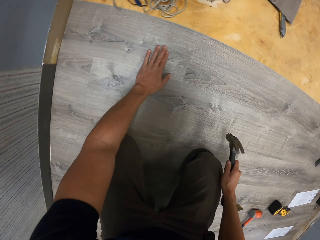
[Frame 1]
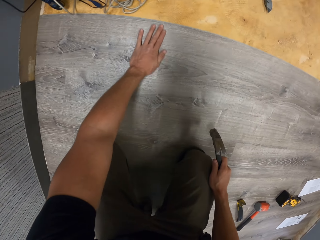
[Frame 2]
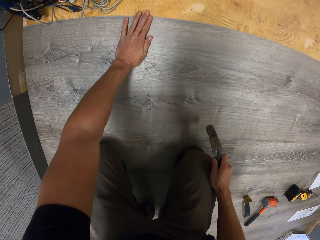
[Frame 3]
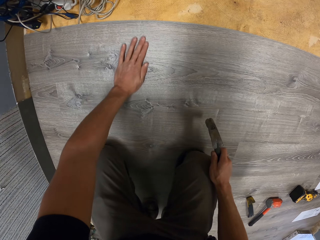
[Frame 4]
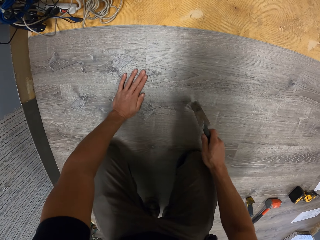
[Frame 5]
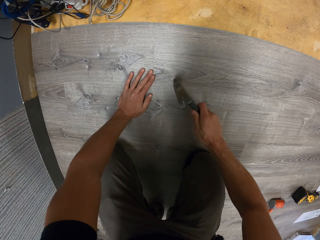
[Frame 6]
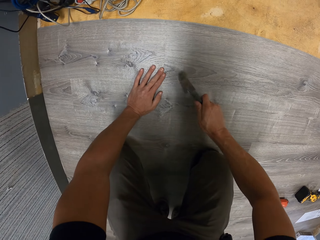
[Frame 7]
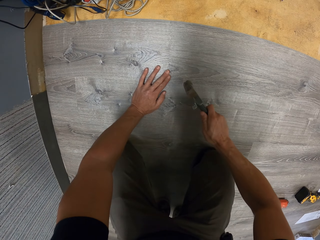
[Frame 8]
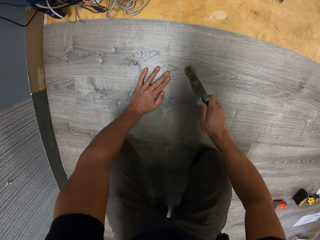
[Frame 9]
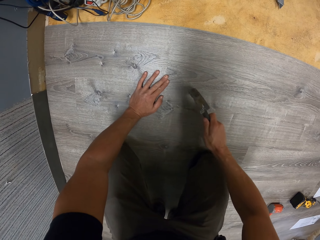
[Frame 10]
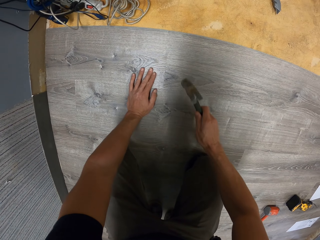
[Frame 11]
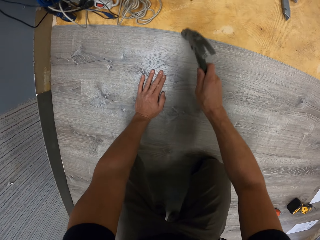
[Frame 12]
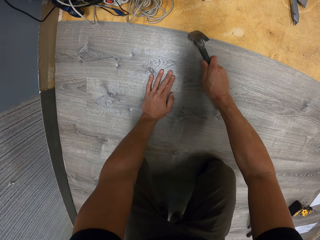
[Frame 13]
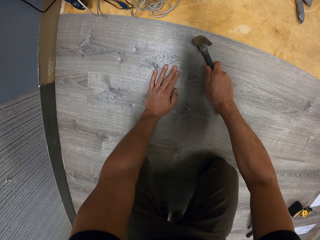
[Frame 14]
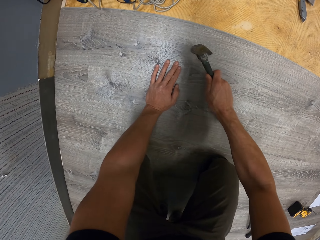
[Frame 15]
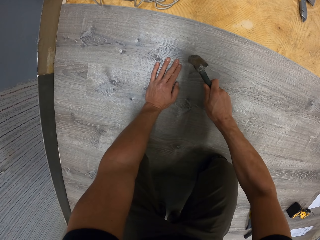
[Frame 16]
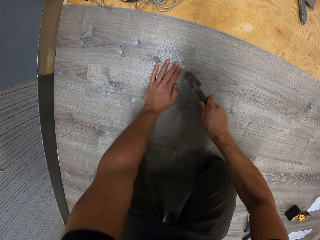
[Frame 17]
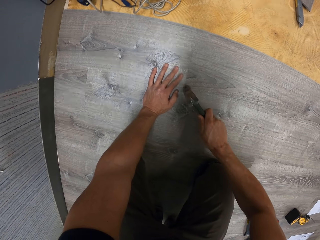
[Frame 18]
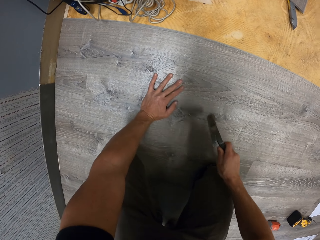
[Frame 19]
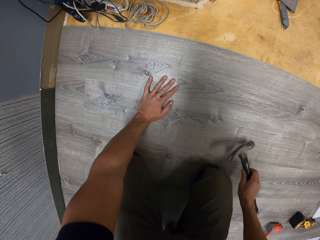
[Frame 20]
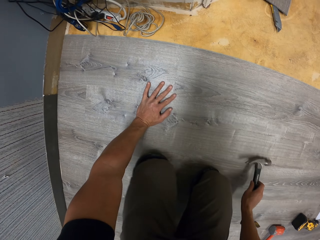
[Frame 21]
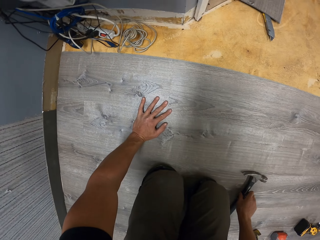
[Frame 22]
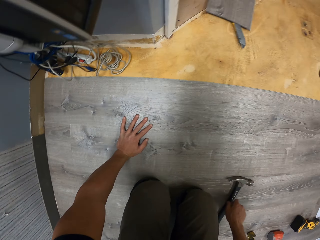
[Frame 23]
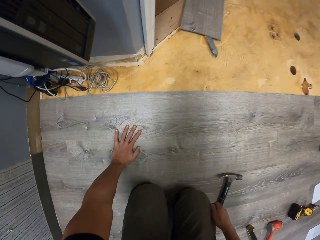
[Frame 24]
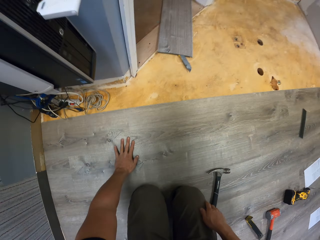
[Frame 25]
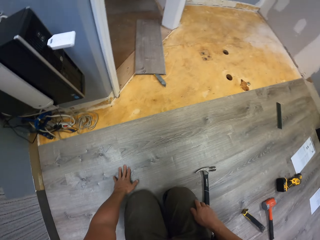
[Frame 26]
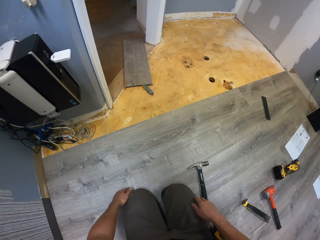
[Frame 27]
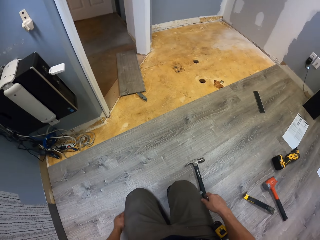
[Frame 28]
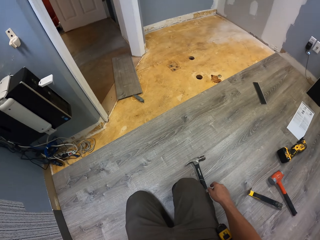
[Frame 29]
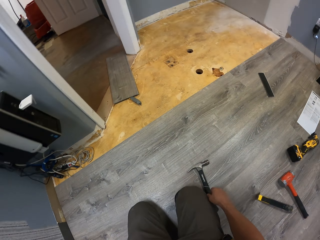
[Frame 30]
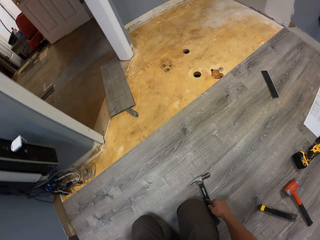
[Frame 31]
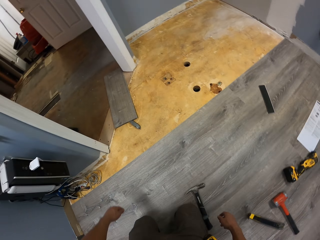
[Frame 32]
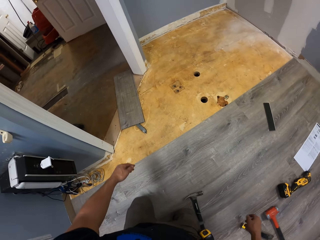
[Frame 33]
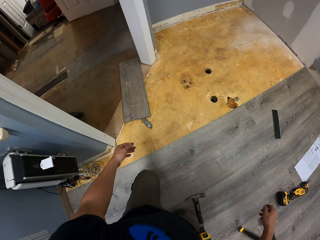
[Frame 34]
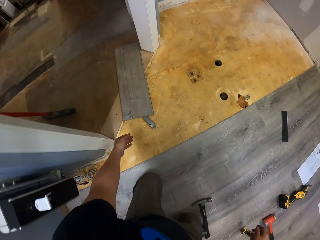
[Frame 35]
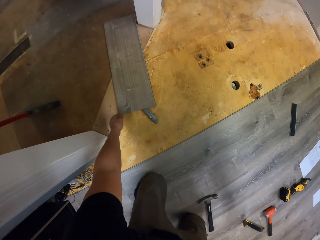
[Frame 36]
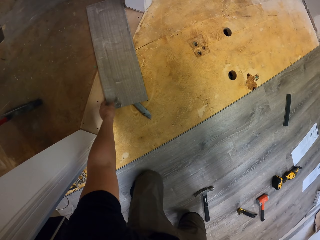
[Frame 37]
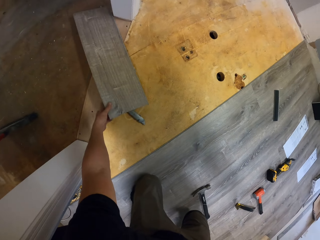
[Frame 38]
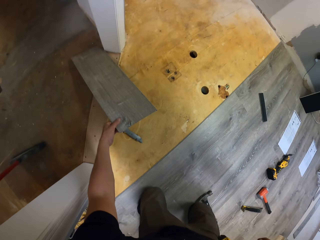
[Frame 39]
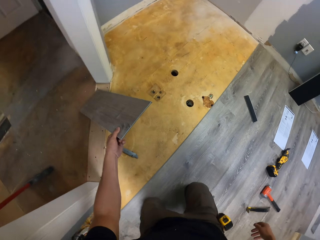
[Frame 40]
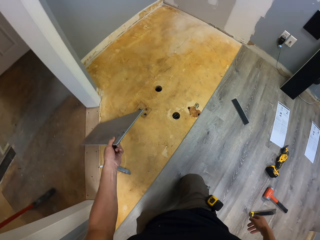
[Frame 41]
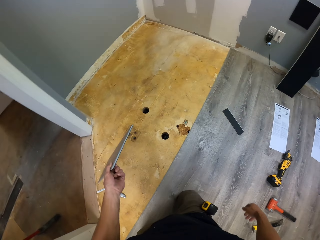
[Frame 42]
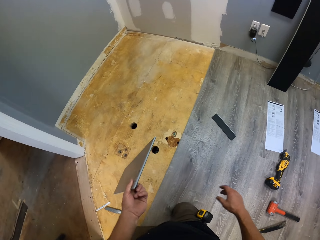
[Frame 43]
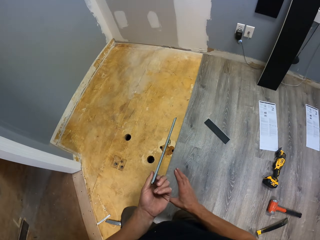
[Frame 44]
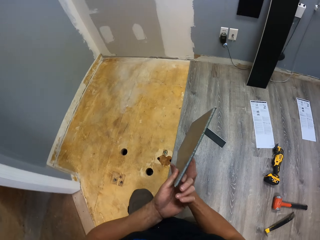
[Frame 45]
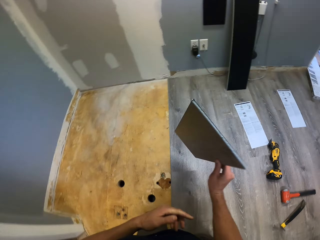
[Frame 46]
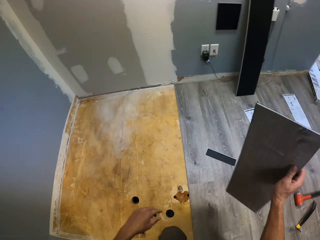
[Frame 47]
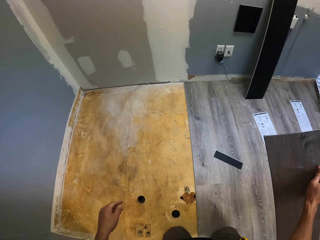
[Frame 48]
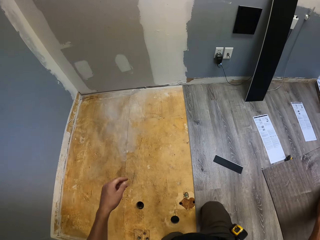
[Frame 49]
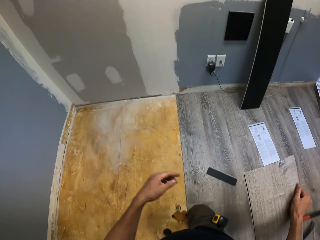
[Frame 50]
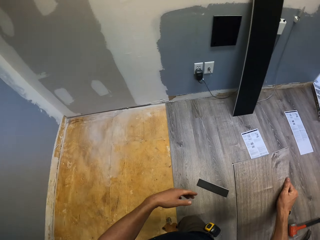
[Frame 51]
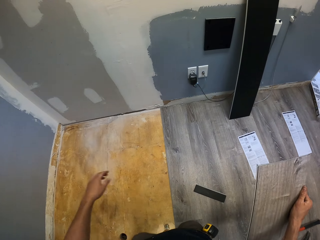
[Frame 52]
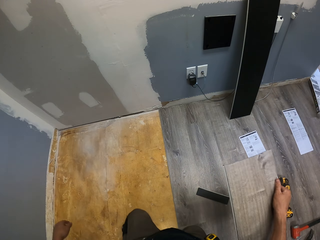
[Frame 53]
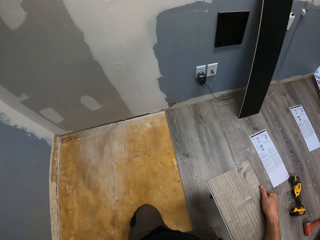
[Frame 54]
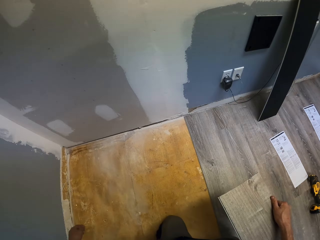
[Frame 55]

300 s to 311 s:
The camera wearer hits the vinyl flooring or wood tile on the floor with a hammer. They put the hammer on the floor with the right hand. They drop the hammer. They look around. They move with the knees. They pick the vinyl flooring with the left hand. They move with the knees. They hold the wood tile on the right hand. They move around.

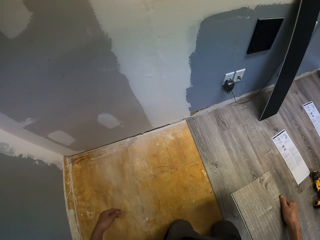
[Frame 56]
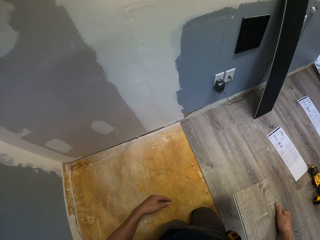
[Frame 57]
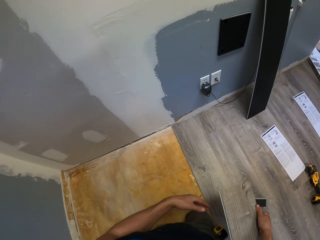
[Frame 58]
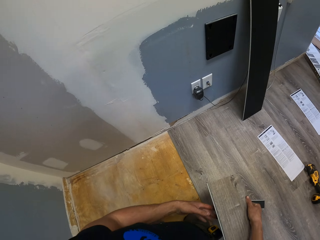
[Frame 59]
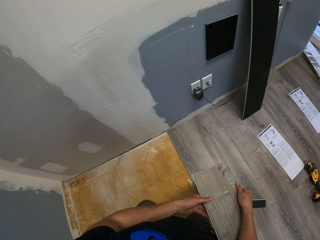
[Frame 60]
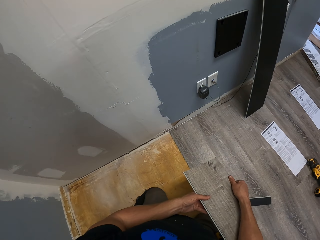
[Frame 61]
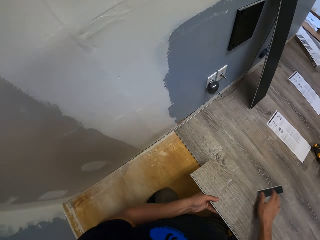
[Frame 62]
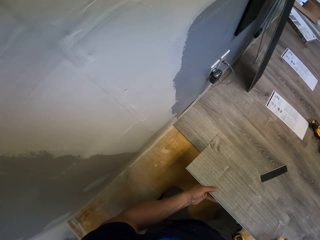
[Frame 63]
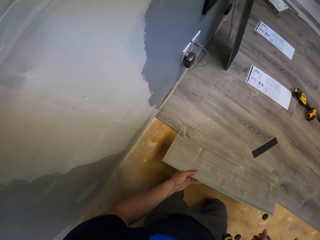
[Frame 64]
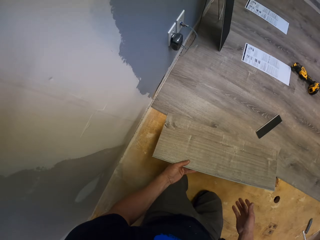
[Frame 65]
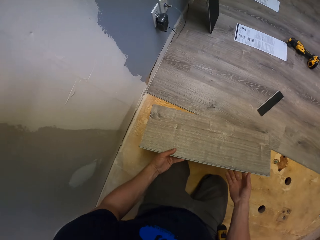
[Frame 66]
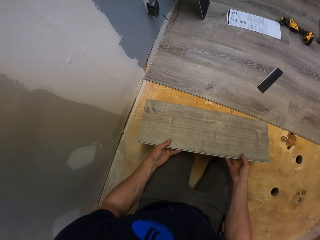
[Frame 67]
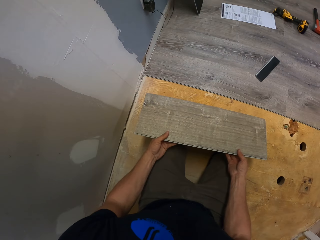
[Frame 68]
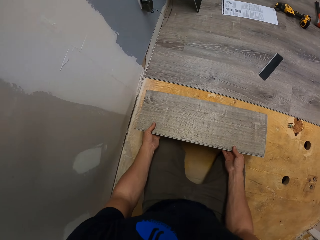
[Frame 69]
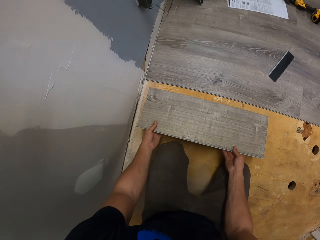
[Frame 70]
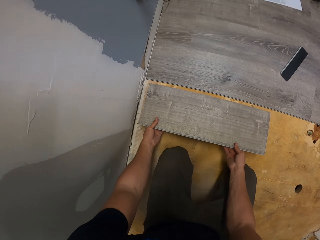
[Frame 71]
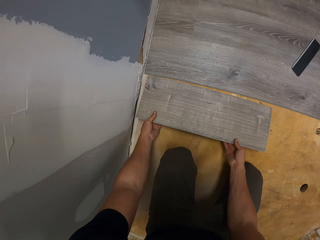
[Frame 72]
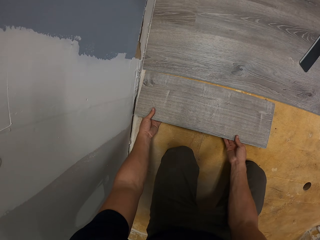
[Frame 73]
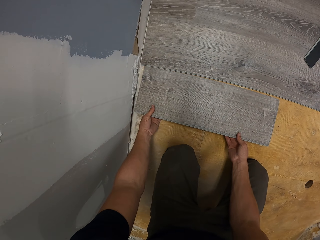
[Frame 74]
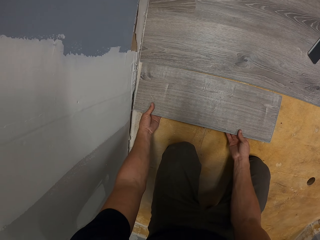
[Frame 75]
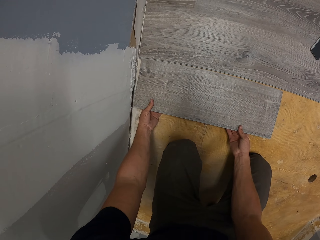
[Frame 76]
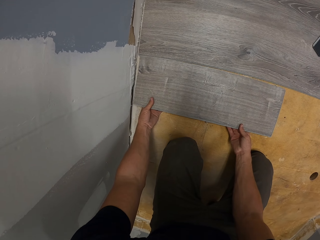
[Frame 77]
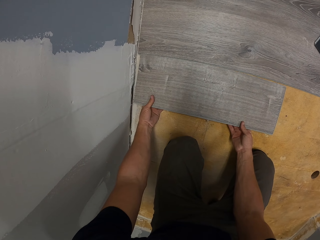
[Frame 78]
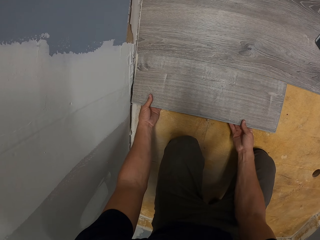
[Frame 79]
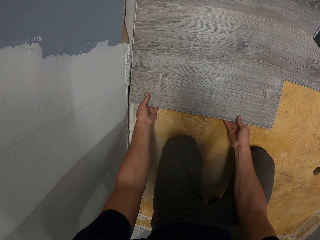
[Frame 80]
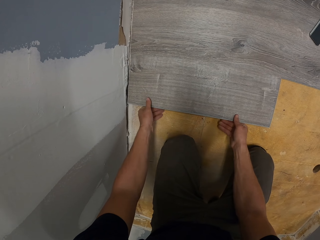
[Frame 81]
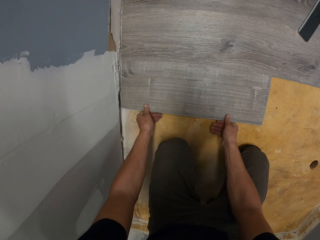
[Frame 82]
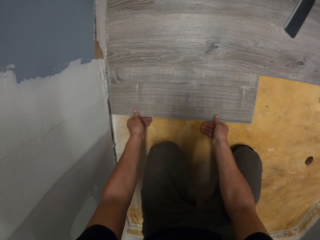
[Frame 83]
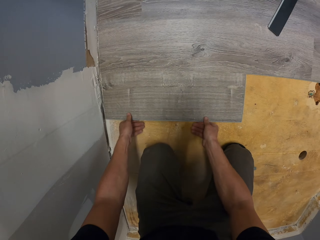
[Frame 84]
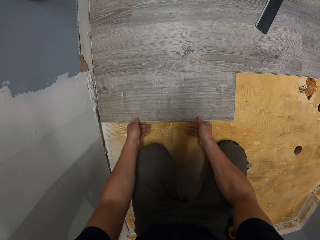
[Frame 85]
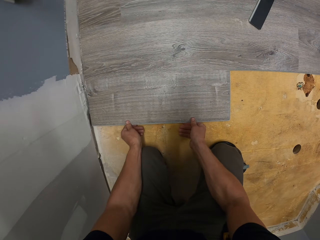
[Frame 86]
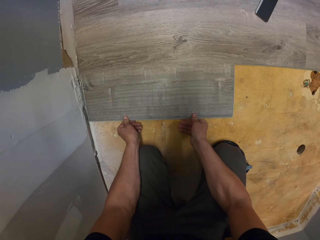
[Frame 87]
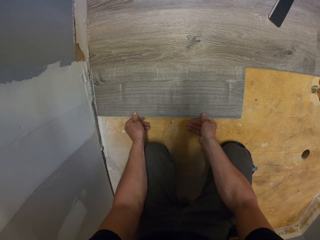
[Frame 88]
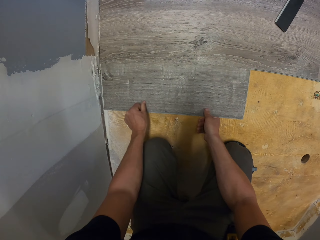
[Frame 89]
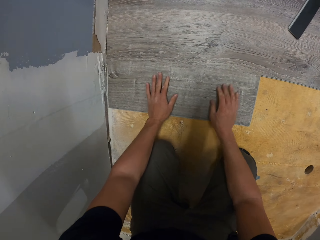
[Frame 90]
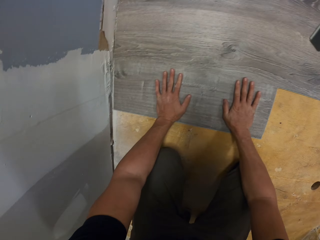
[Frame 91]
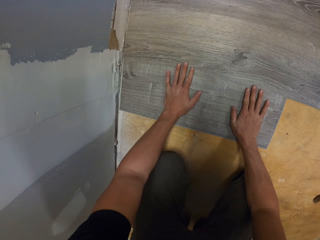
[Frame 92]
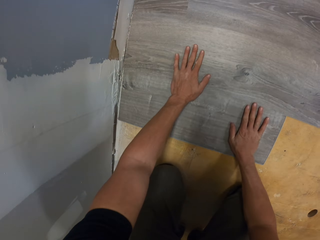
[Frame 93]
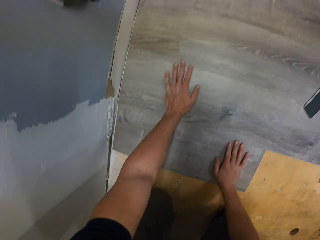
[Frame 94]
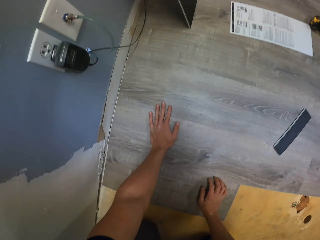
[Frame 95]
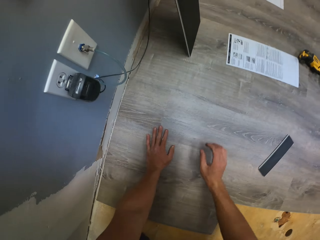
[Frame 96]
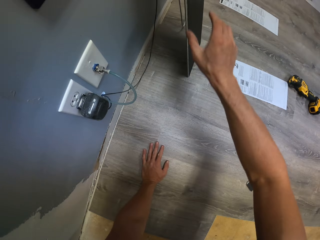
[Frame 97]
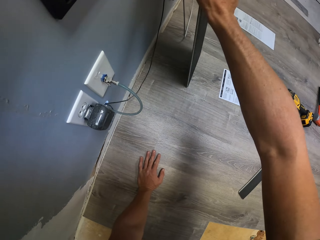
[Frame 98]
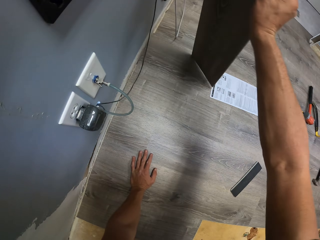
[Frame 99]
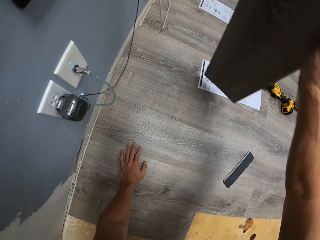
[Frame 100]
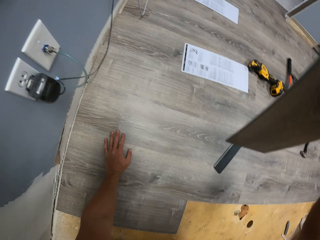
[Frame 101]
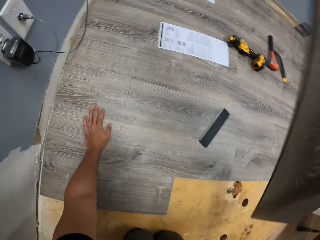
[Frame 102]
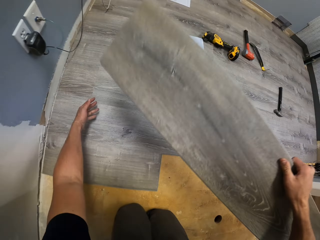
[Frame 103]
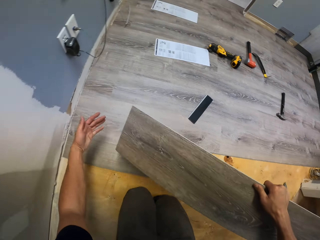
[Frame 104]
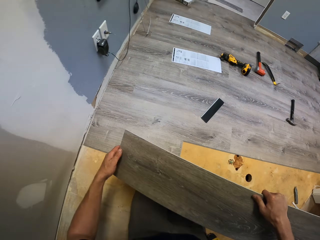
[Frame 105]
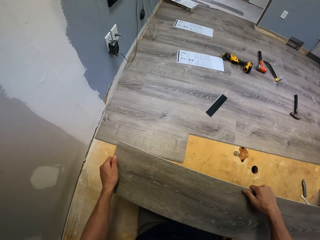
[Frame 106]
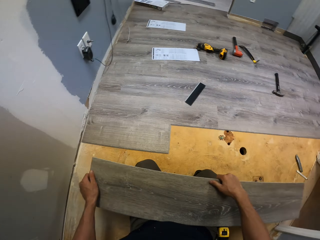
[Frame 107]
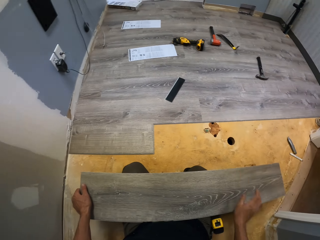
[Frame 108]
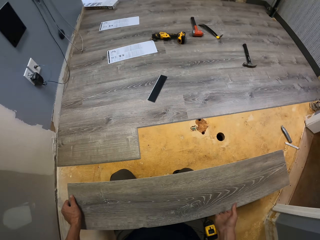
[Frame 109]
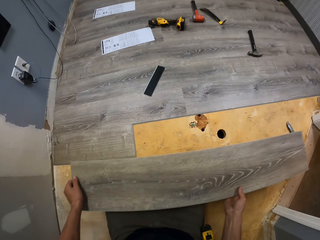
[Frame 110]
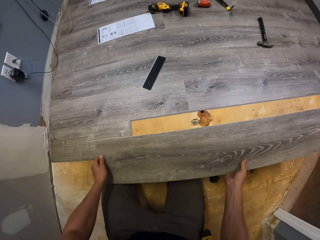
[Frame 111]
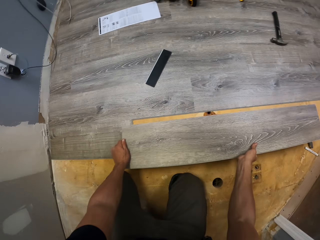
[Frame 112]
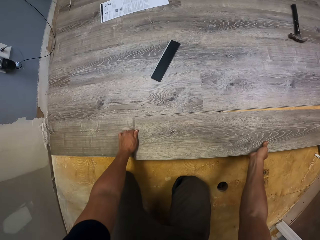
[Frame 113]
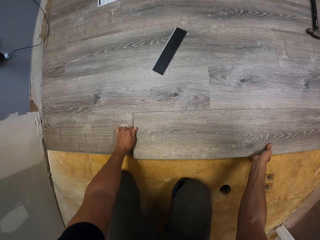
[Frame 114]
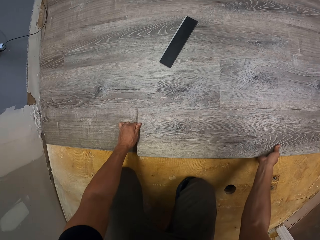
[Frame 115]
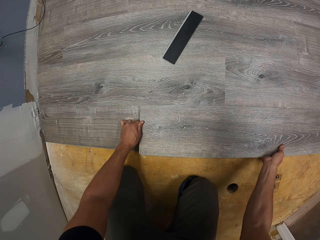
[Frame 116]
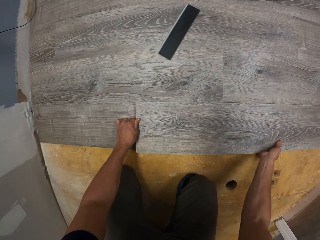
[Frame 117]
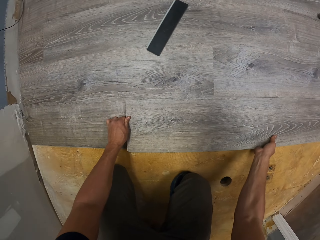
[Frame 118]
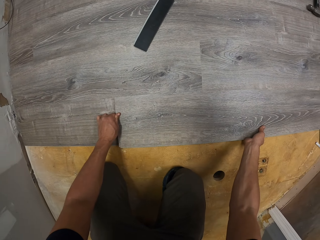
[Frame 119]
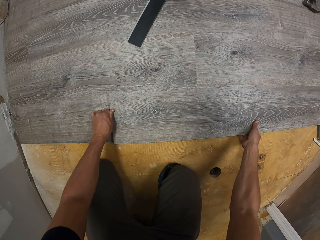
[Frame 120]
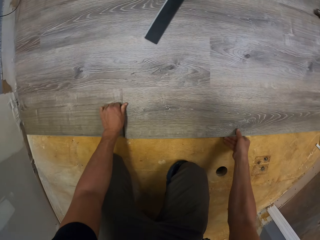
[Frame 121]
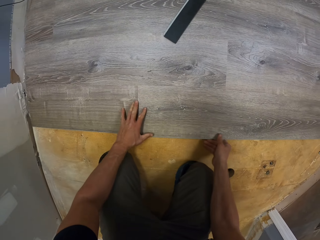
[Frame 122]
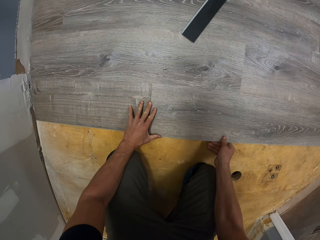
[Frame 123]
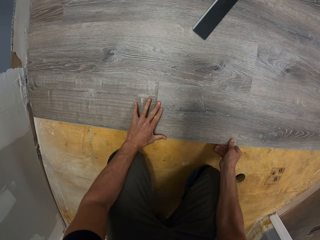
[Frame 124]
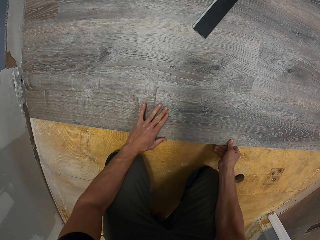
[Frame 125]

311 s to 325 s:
The camera wearer passes the vinyl flooring or wood tile to the left hand. They look around. They hold the vinyl flooring with both hands. They place the wood tile on the floor and fix the vinyl flooring on the floor. They press the vinyl flooring on the floor. They move the hands around the wood tile. They pick the vinyl flooring with the right hand. They drop the wood tile on the lap. They hold the vinyl flooring with the hands. They place the wood tile on the floor. They fix the vinyl flooring on the floor with the hands. They adjust the wood tile on the floor.
